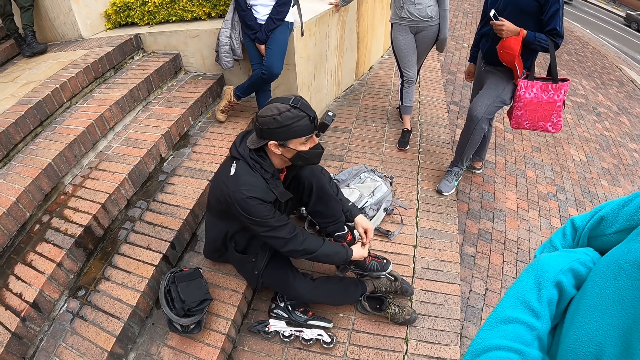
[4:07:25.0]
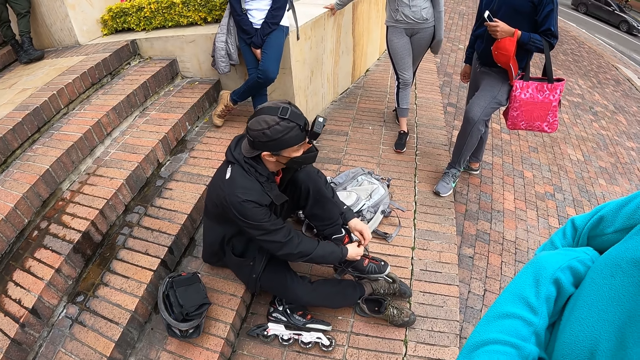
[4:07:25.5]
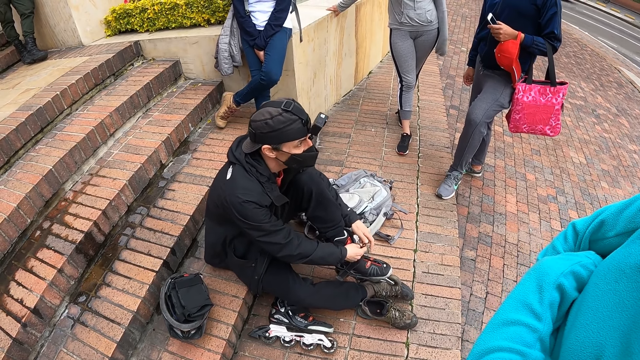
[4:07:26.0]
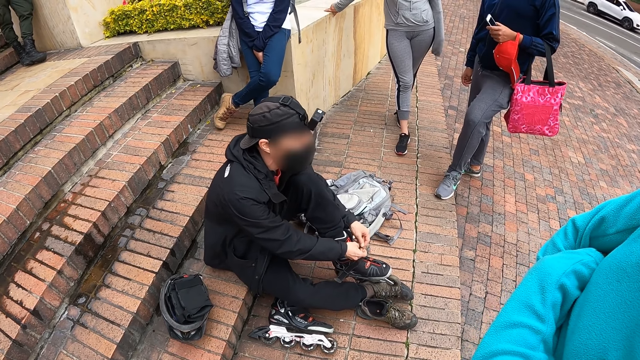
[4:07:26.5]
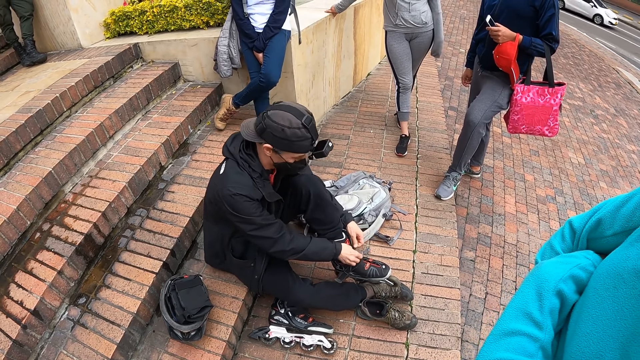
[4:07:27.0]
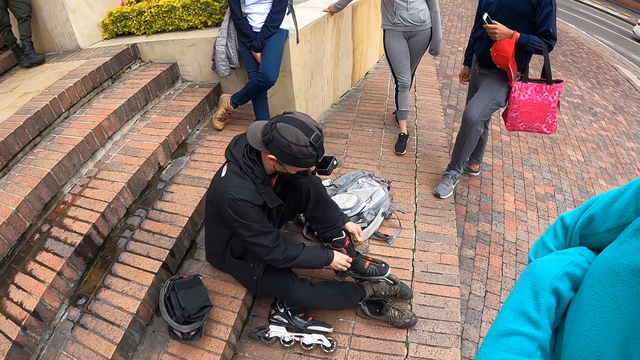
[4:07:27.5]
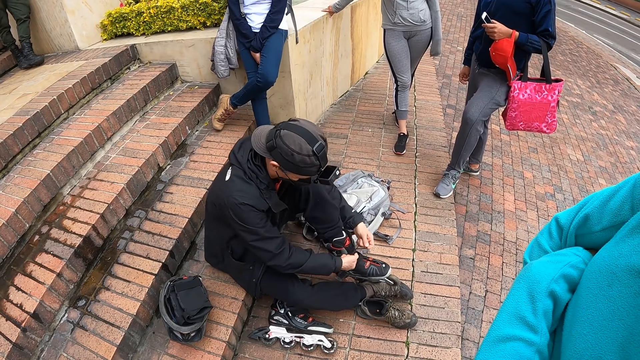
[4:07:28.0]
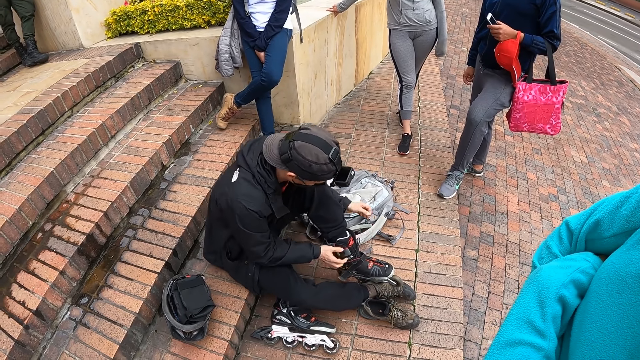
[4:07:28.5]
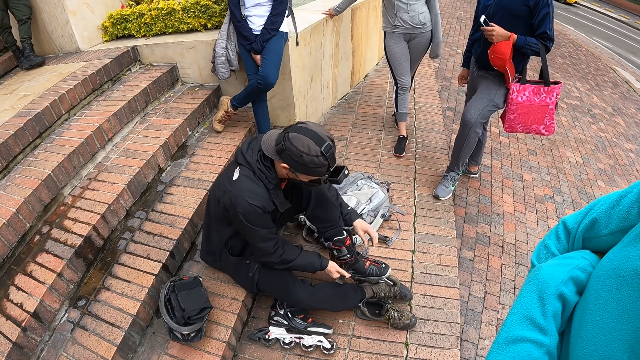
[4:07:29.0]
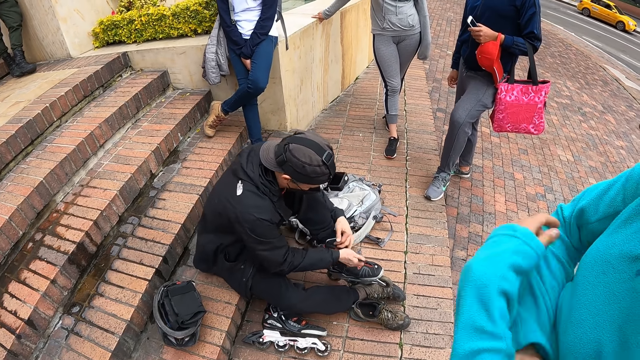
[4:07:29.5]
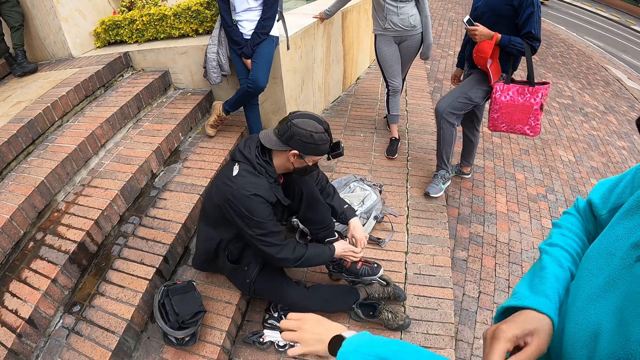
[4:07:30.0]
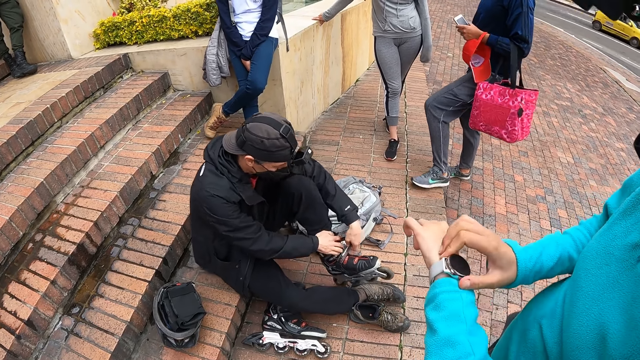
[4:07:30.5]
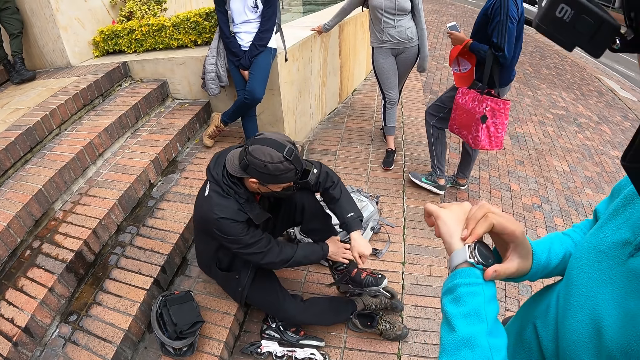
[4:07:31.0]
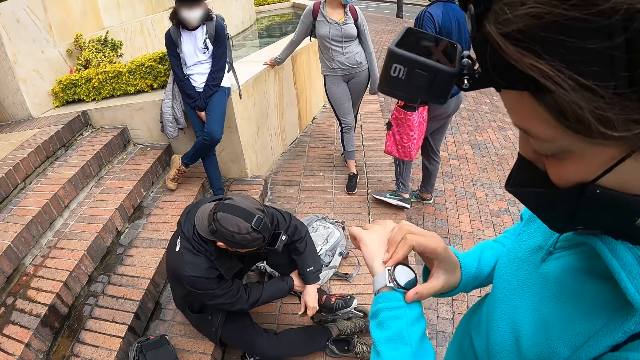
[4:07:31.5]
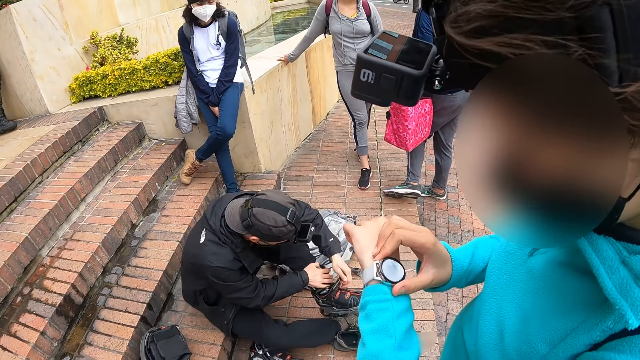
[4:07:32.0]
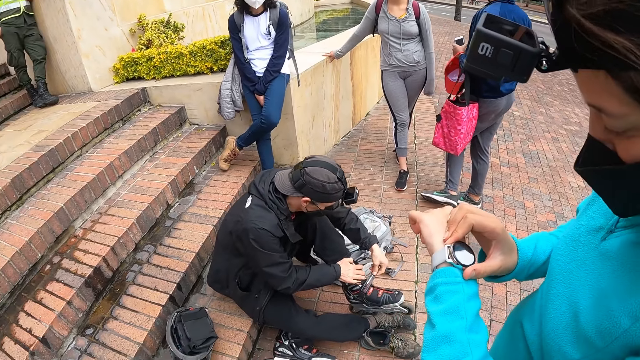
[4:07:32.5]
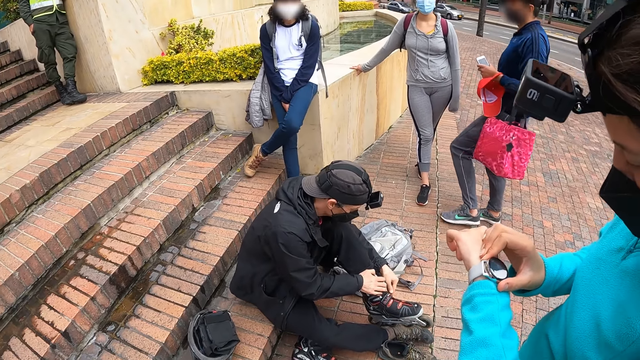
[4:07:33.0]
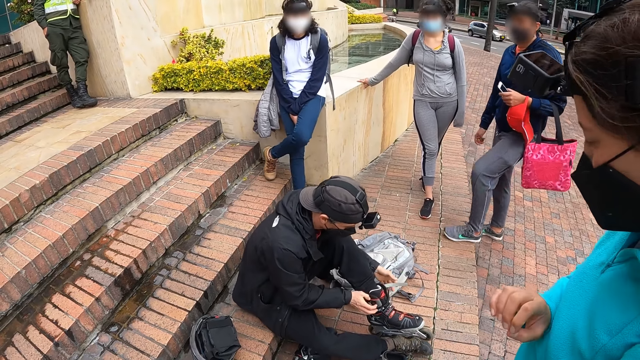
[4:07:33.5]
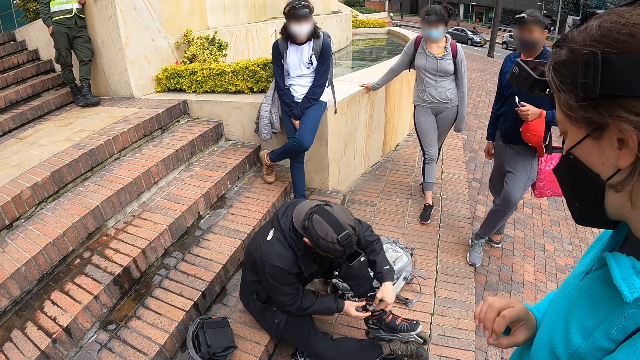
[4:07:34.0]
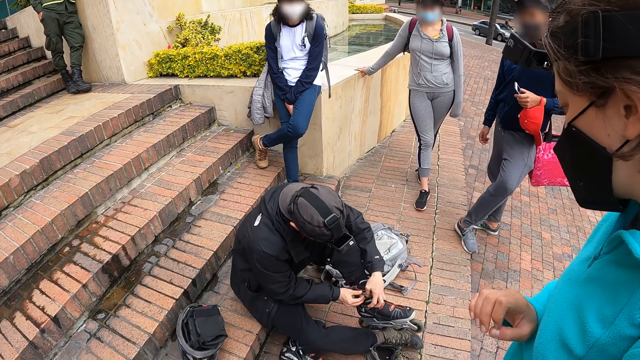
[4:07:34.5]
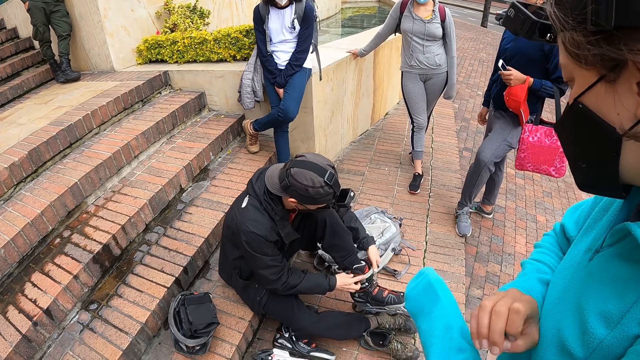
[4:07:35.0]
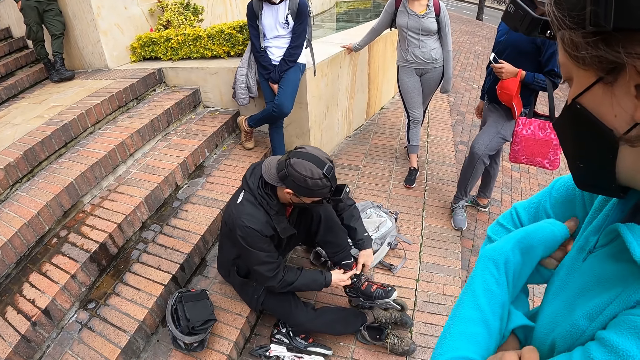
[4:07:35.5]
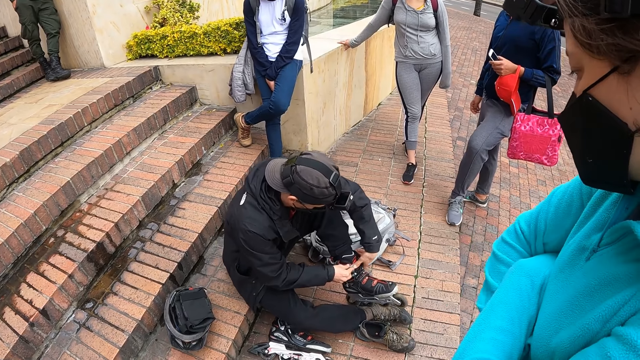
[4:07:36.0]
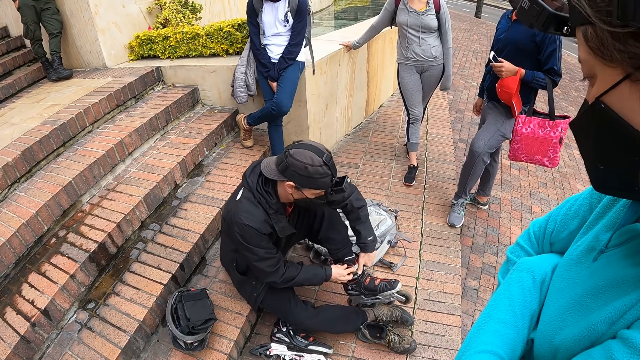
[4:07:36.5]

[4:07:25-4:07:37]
The woman pulls her sweater with her right hand, holds her wrist watch with her right hand and checks the time on the wrist watch. Another person ties the shoes.

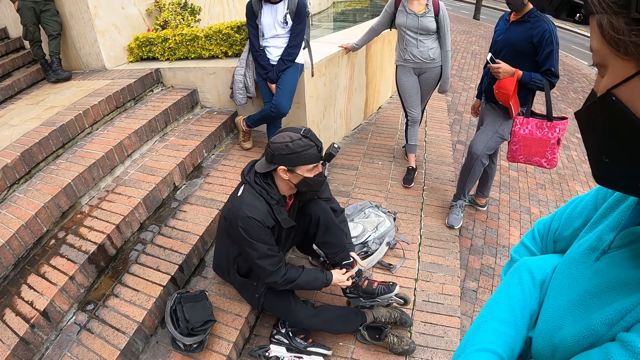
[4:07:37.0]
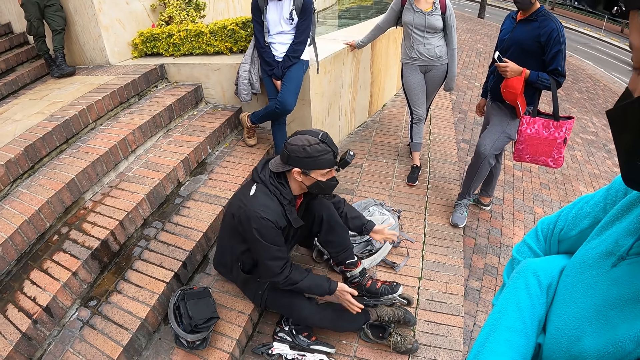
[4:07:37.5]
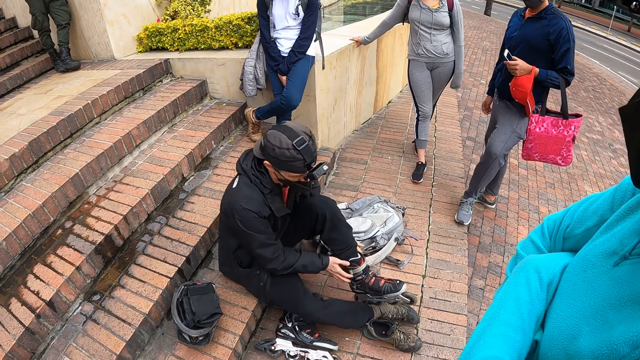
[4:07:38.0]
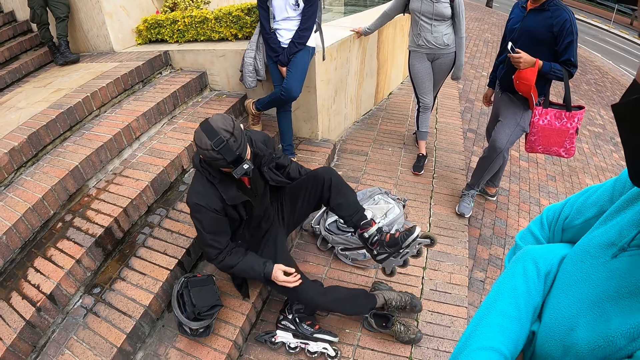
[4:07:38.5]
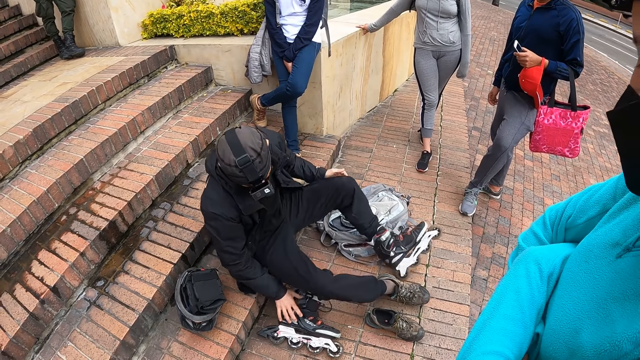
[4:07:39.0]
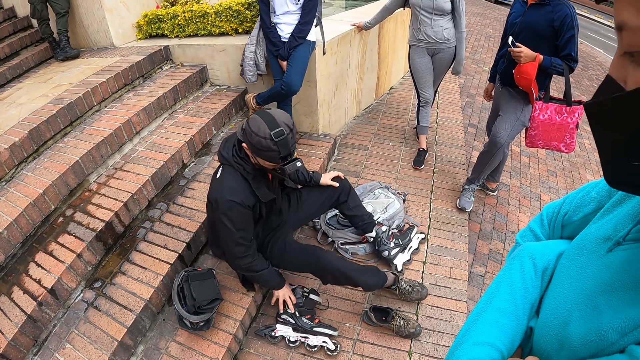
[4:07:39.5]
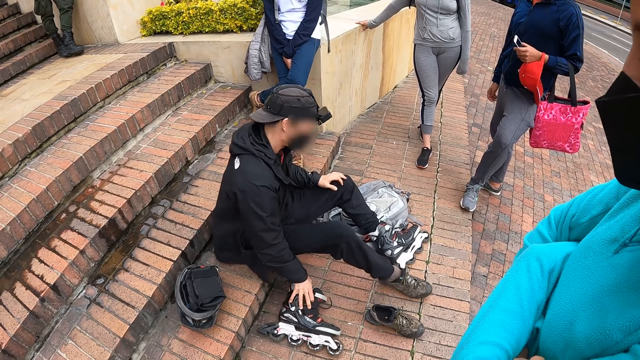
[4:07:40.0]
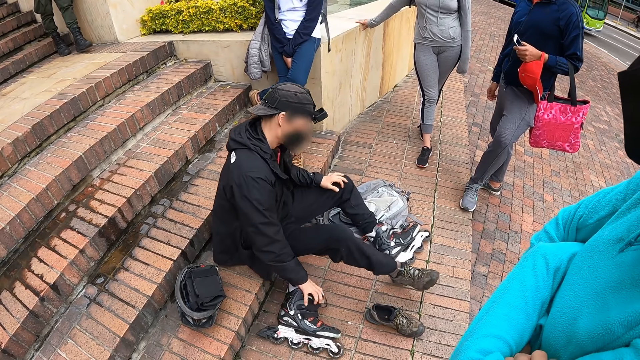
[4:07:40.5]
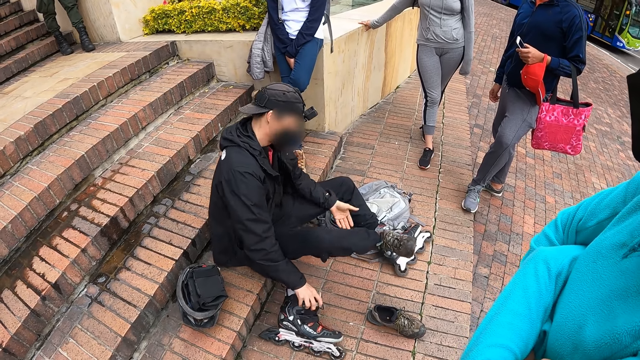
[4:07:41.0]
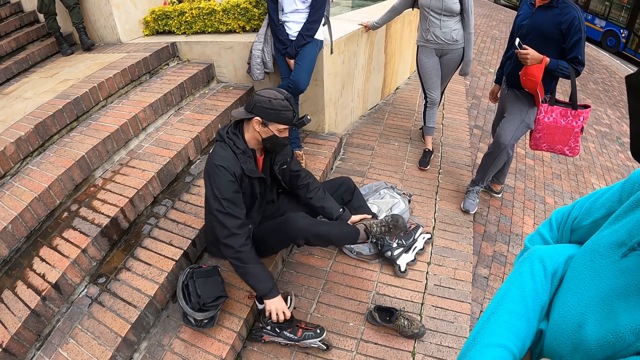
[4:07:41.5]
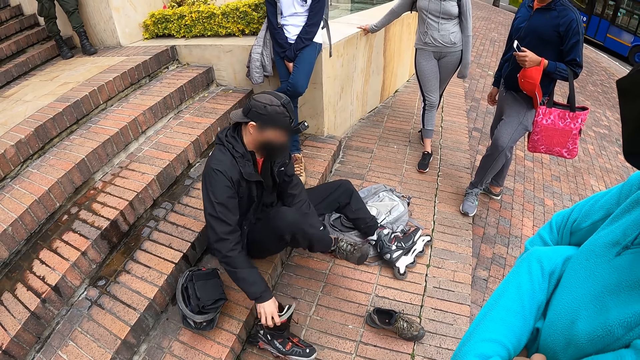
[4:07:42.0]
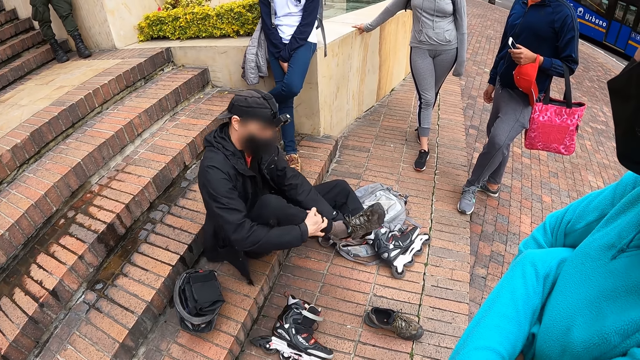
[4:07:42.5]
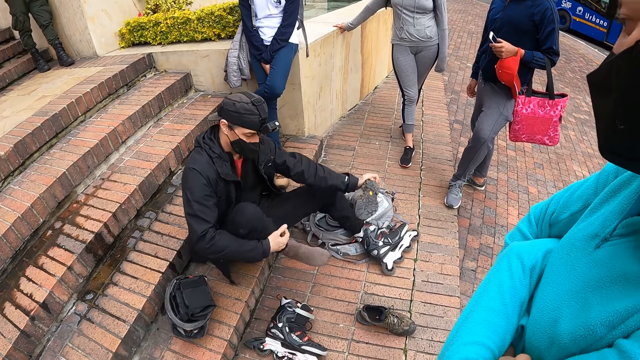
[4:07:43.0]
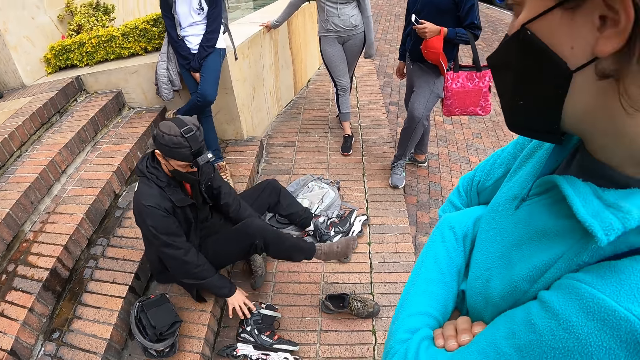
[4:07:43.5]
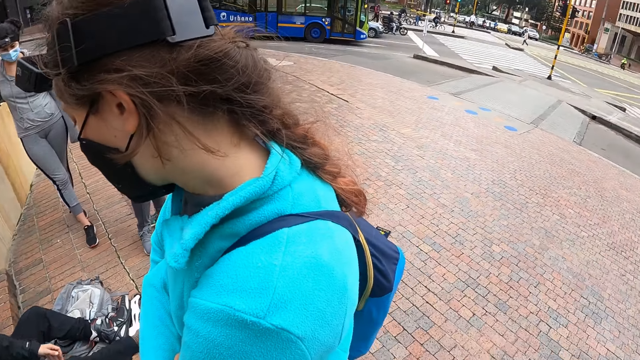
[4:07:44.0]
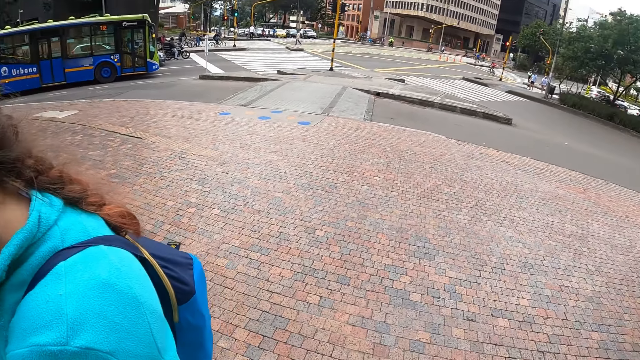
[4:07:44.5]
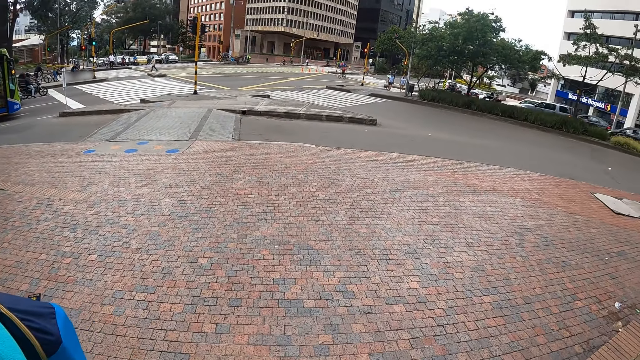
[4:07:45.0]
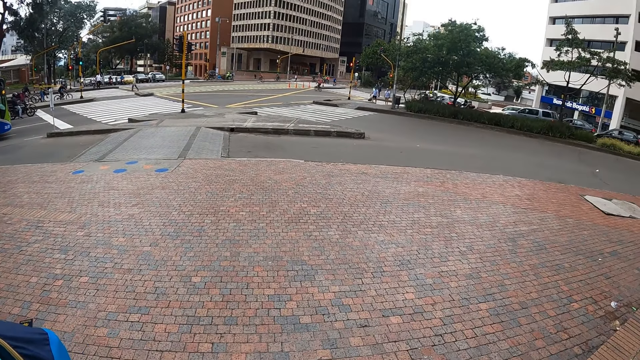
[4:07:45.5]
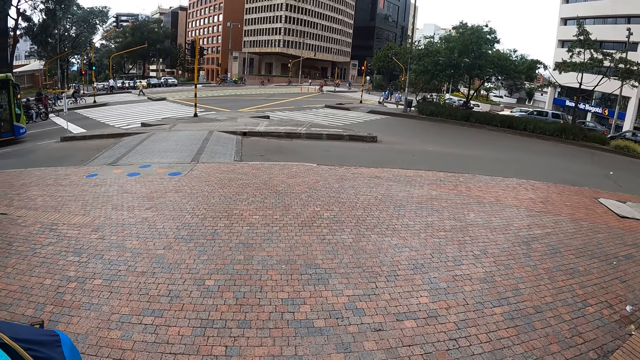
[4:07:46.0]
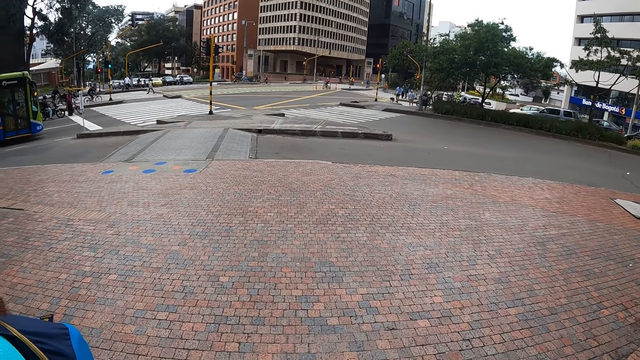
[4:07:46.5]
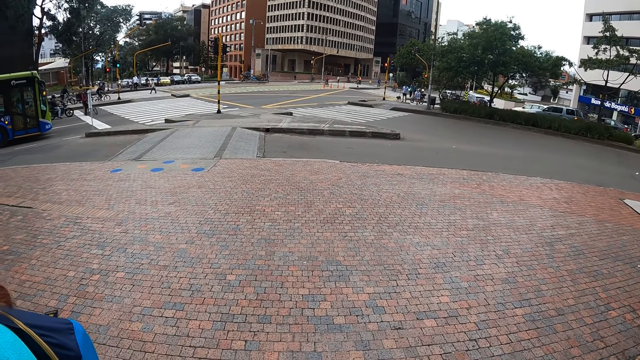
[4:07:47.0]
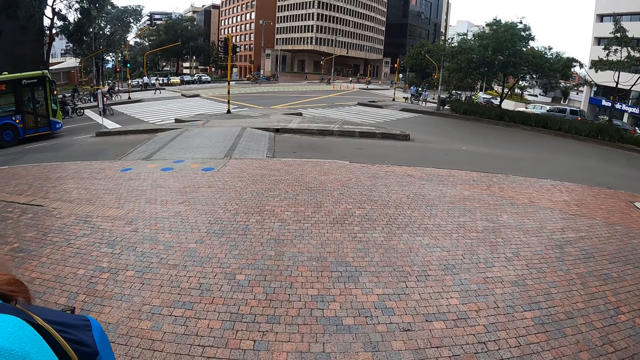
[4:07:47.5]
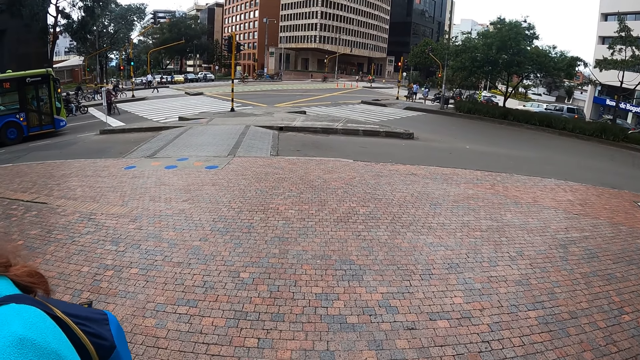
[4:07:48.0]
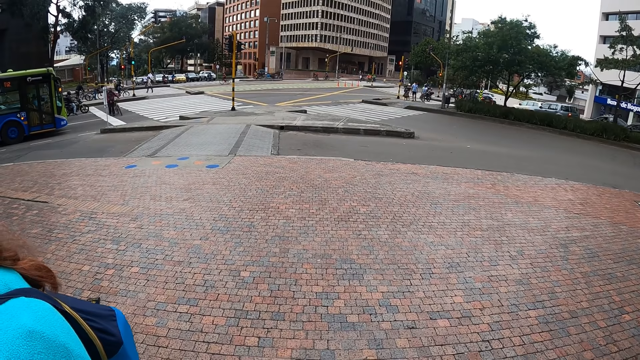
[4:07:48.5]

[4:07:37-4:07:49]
The man hits the skating shoe with both hands, picks up the skating shoe, holds the skating shoe with his right hand, takes off his shoe with his left hand and holds his leg with his right hand. The camera wearer looks around. They look around the city.
